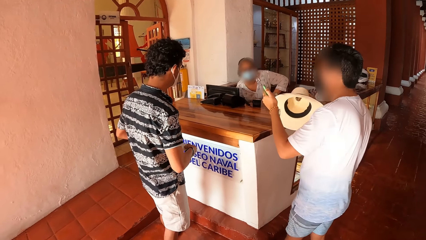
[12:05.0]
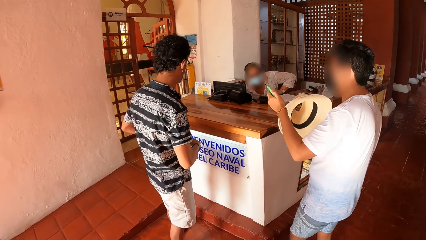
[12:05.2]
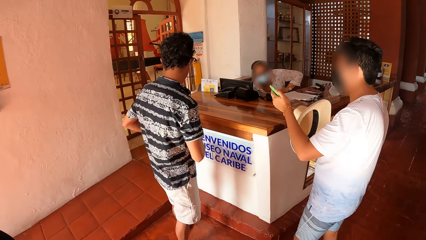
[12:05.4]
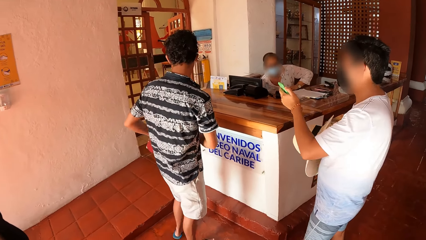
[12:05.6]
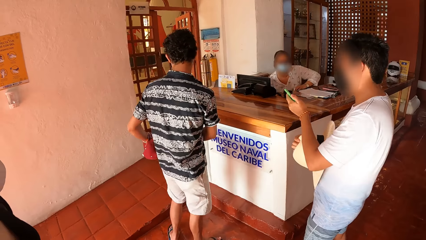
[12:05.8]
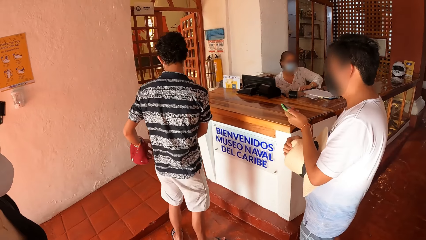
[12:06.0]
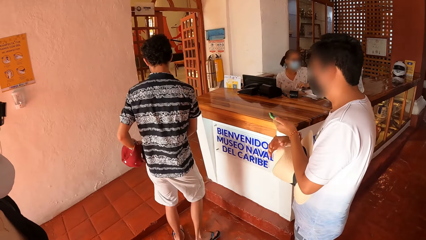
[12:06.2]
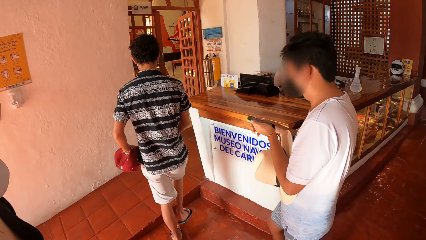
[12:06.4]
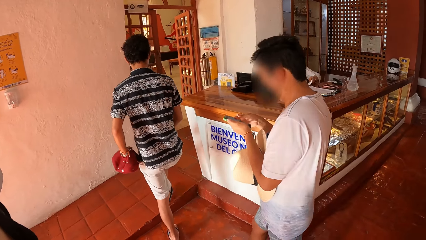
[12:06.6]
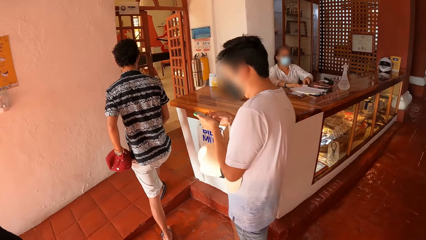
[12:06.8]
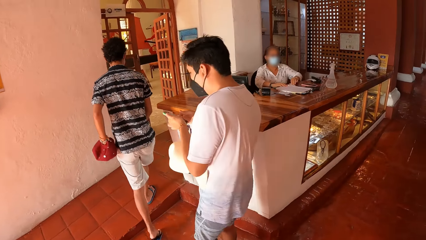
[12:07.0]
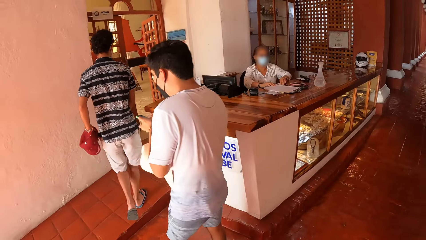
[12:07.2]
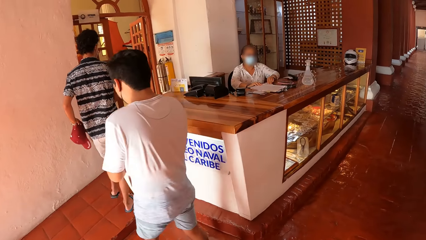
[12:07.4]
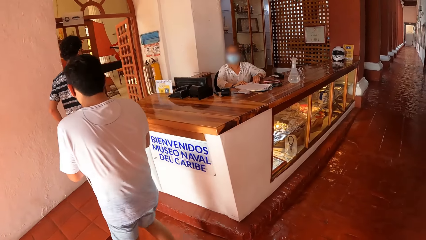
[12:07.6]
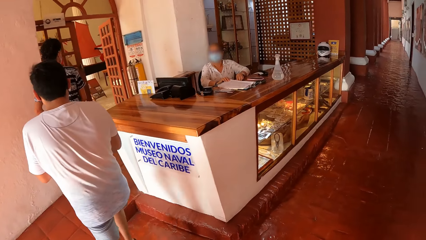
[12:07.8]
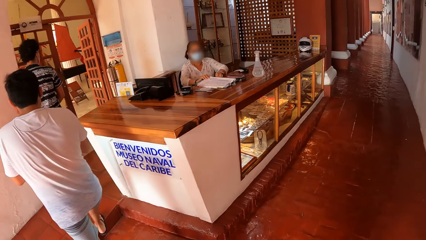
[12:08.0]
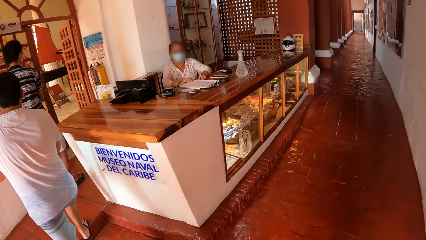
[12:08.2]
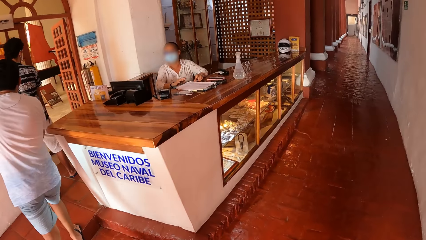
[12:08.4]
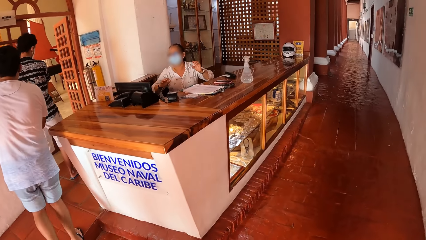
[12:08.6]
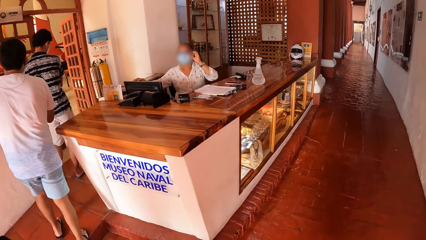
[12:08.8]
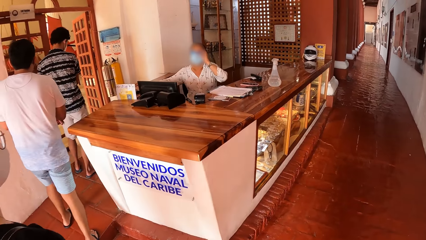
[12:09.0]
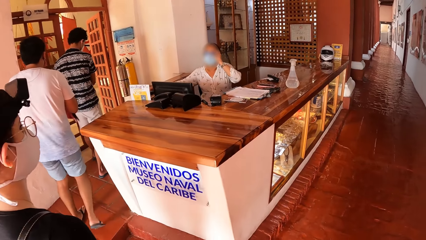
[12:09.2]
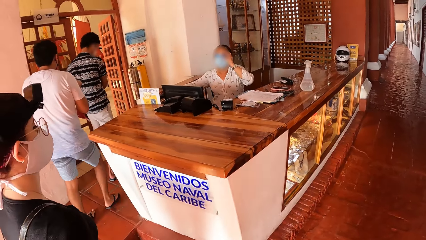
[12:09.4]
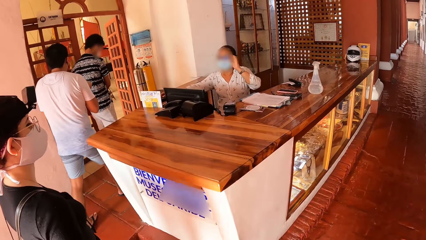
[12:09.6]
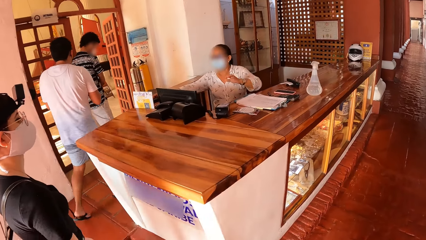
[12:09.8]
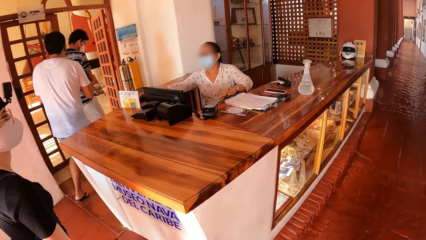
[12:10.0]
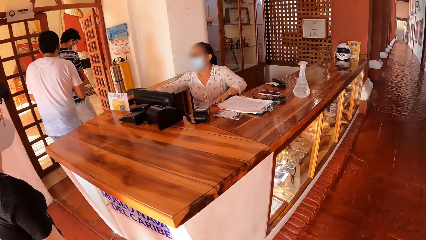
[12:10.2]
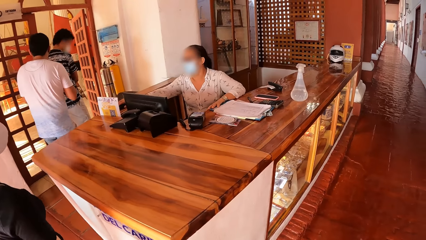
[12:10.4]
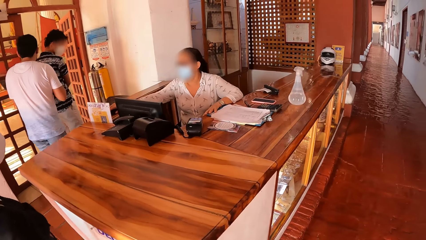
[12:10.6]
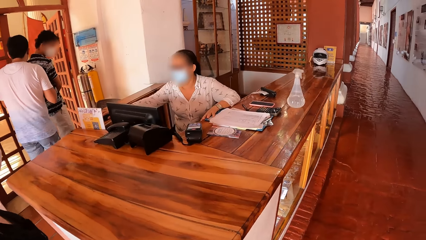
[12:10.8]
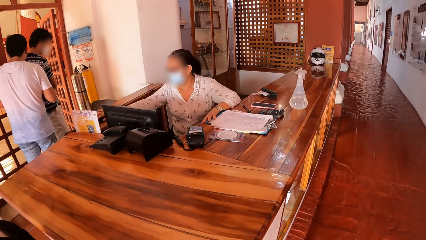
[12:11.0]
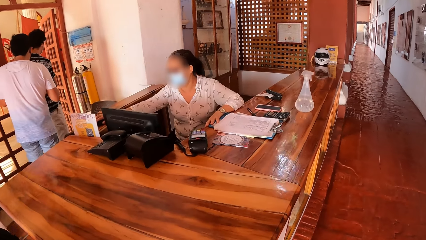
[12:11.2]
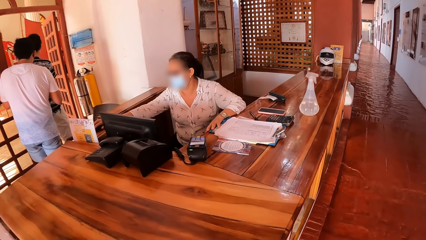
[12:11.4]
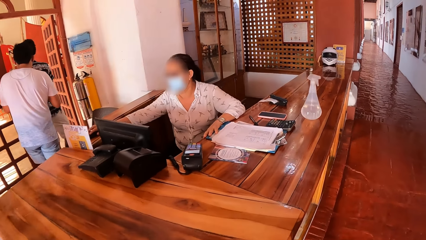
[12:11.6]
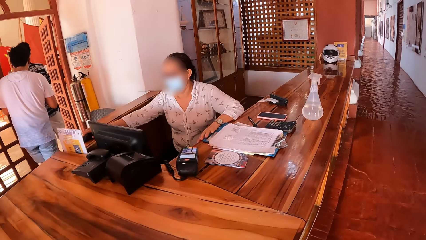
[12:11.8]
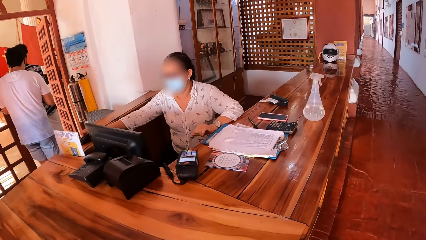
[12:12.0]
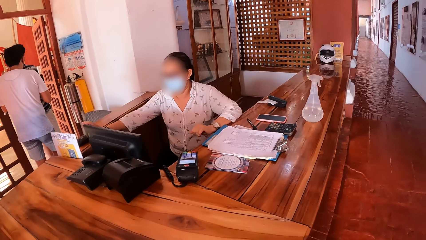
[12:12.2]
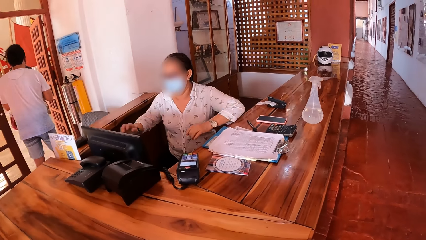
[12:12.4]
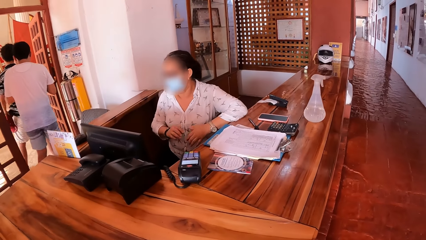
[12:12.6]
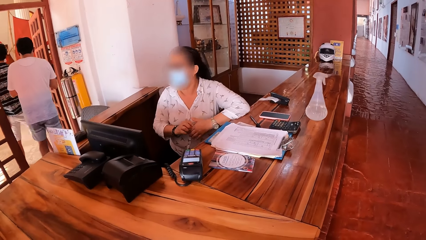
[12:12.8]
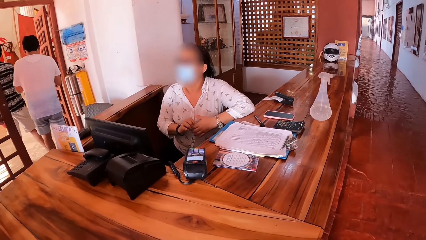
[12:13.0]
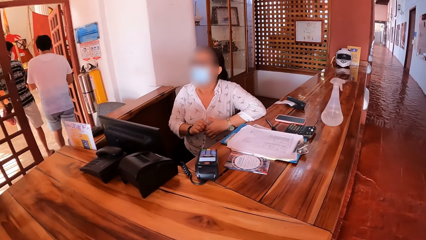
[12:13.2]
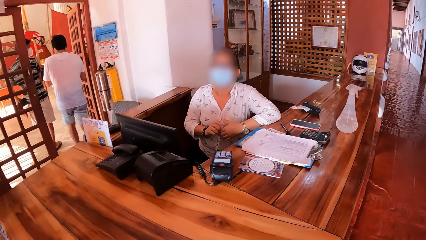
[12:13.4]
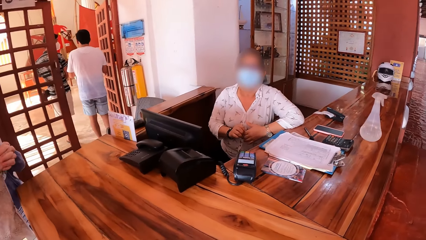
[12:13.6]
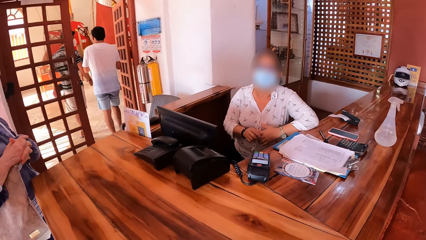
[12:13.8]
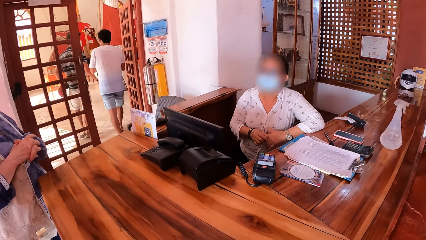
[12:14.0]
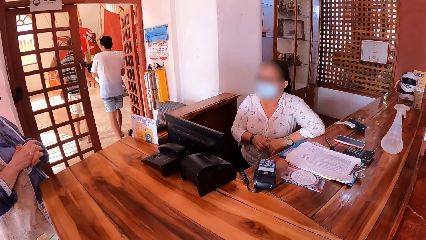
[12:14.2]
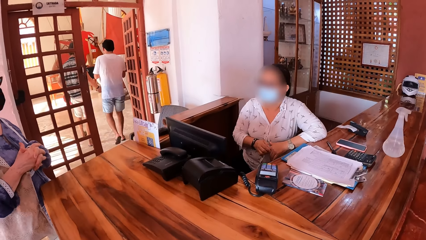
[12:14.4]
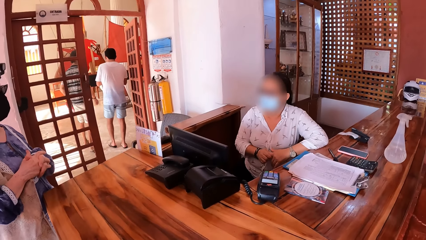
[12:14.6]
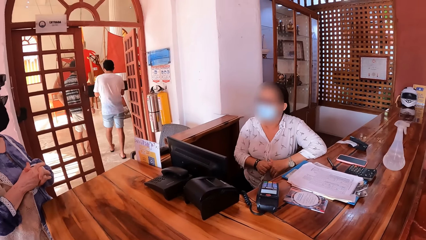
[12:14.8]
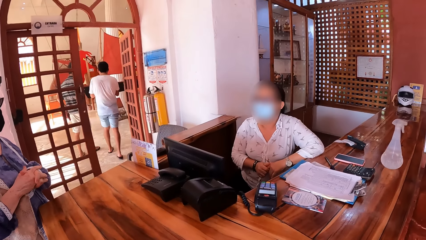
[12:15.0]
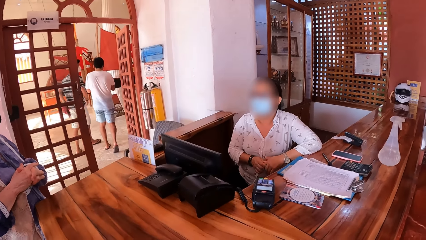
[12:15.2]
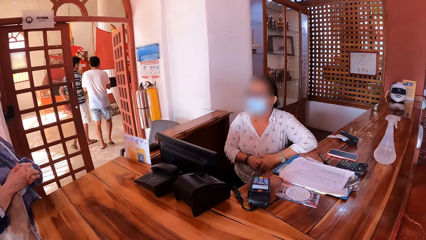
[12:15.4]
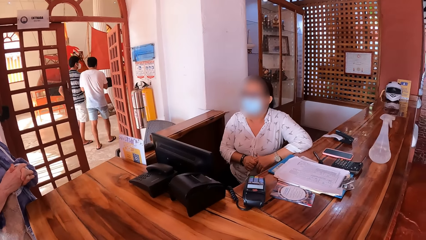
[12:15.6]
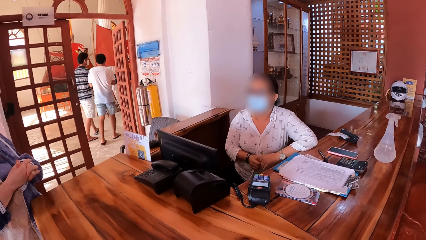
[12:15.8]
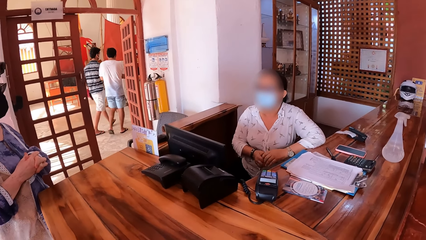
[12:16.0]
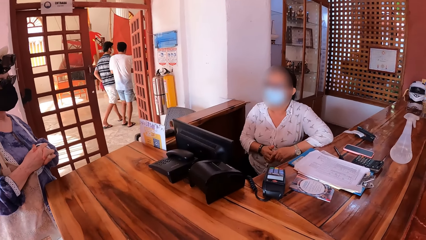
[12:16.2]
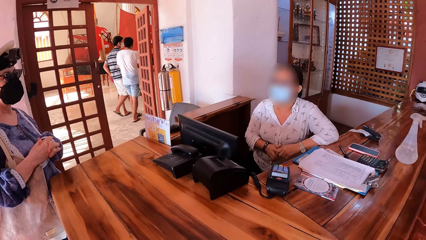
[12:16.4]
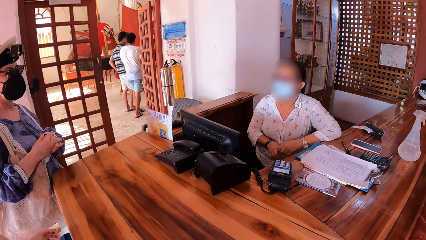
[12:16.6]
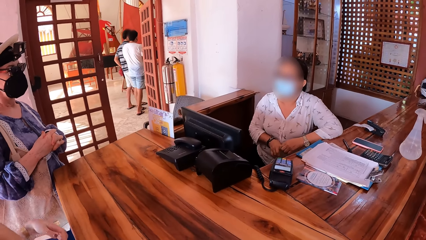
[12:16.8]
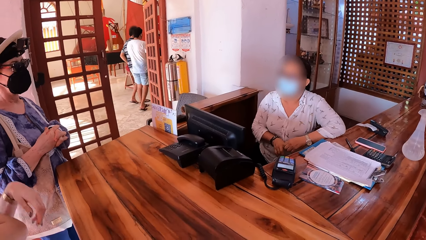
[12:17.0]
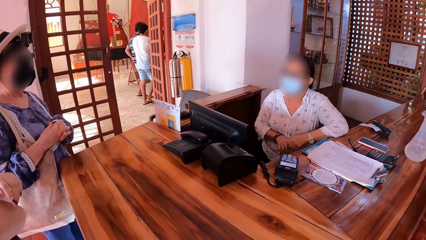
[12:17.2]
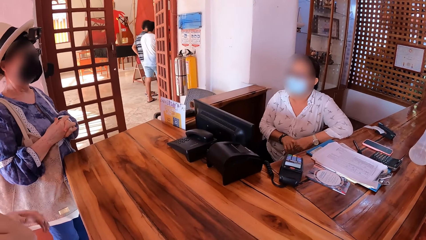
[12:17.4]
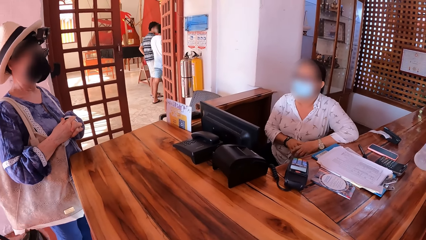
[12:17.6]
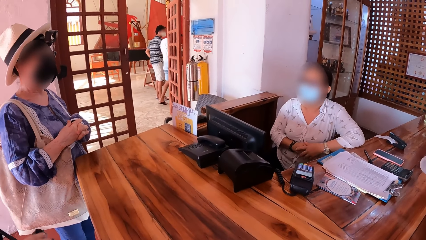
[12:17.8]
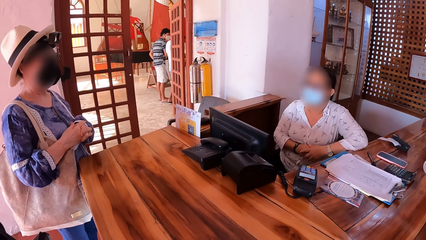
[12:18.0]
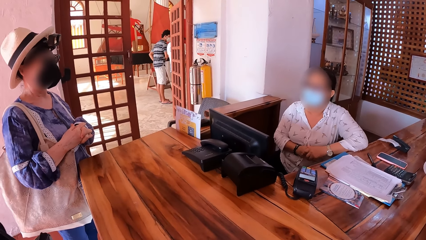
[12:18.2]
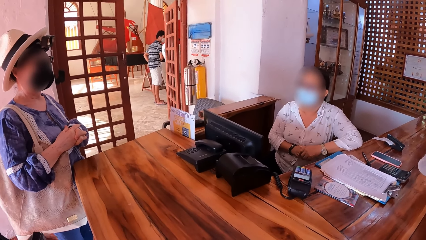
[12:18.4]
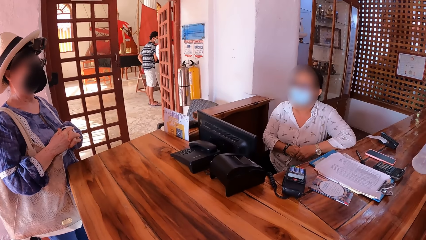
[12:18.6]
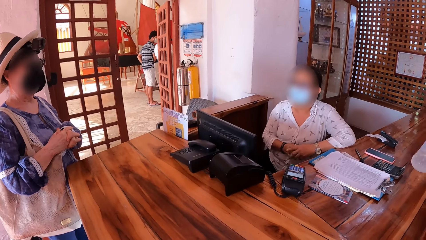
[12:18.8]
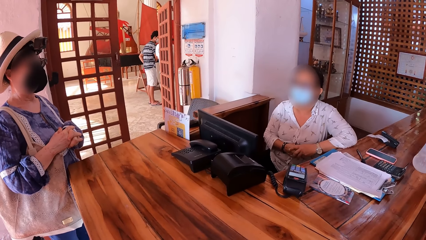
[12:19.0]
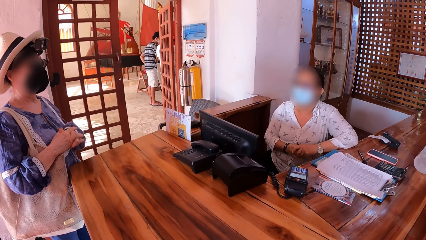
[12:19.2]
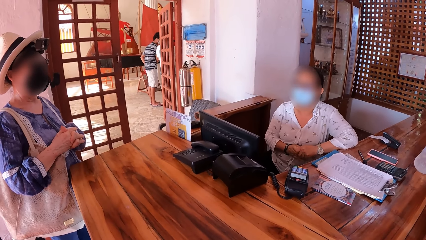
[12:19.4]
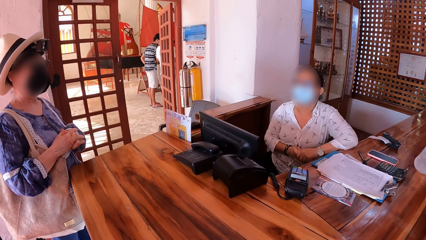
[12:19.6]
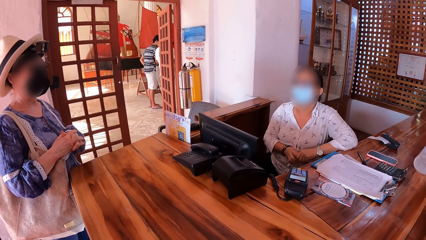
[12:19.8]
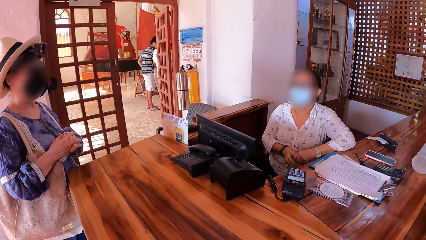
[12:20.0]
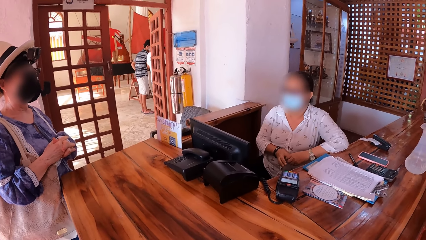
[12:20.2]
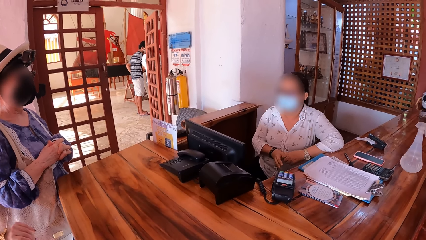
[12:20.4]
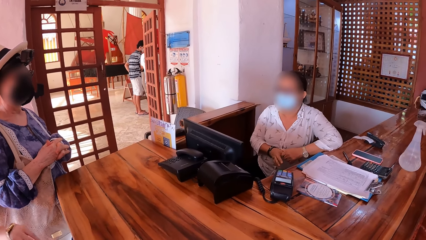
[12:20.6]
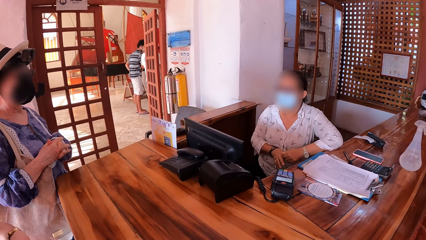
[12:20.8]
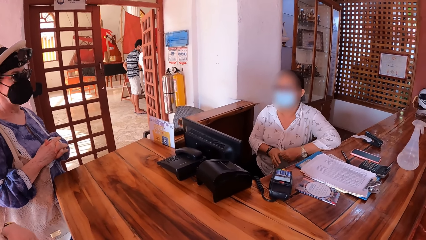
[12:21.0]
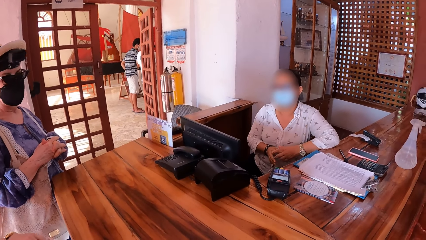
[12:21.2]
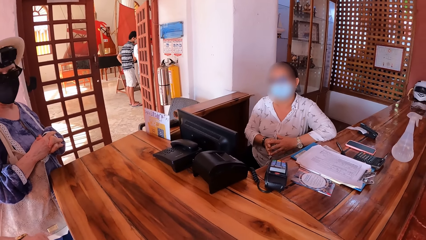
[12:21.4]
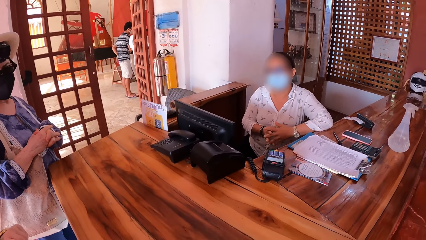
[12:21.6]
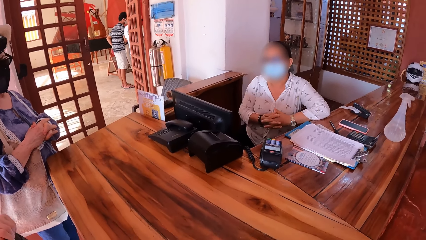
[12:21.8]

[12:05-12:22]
A man puts the wallet in his pocket with his left hand. The camera wearer walks towards a woman. They walk around the room. Another woman walks towards the first woman. The man walks through a door into a hall. Another man walks through the door into the hall. The first woman interacts with the camera wearer, the second woman and a third woman. A third man talks to a fourth man, a fifth man and the camera wearer. The fifth man looks at the third man. The third man talks to the fourth man, the fifth man and the camera wearer.
